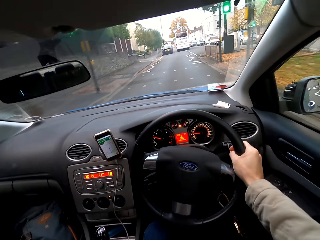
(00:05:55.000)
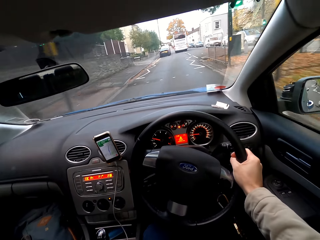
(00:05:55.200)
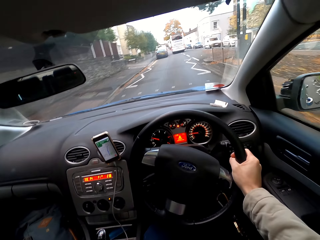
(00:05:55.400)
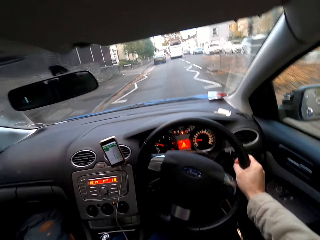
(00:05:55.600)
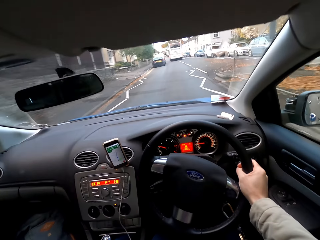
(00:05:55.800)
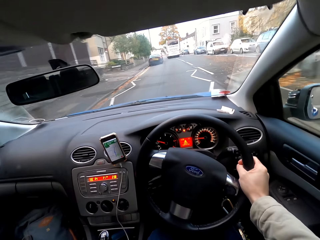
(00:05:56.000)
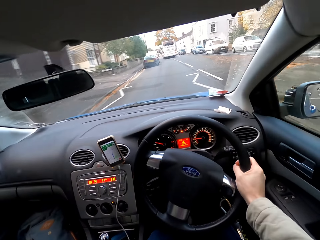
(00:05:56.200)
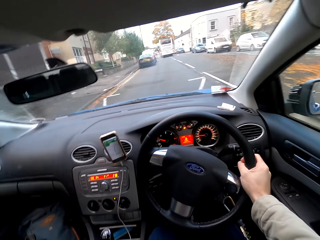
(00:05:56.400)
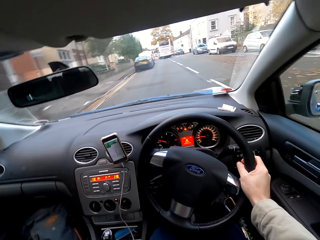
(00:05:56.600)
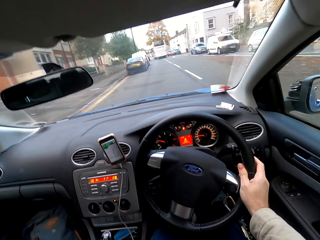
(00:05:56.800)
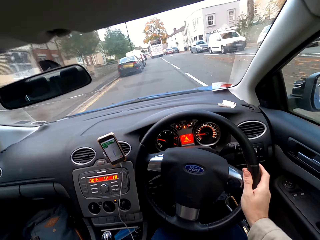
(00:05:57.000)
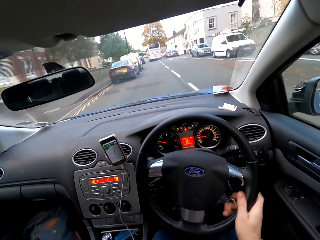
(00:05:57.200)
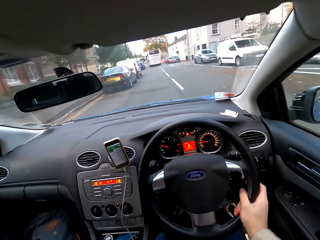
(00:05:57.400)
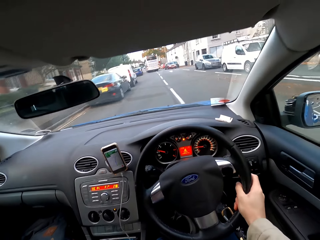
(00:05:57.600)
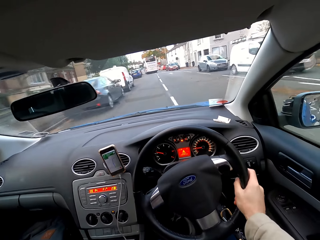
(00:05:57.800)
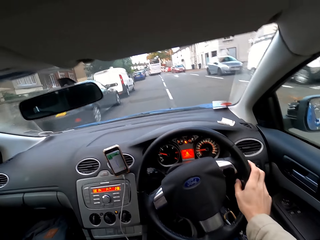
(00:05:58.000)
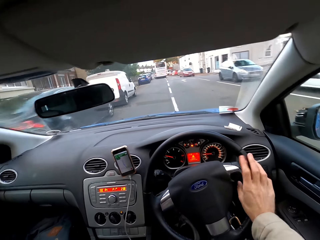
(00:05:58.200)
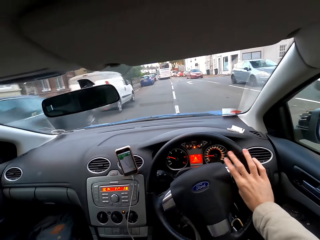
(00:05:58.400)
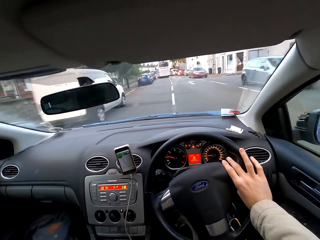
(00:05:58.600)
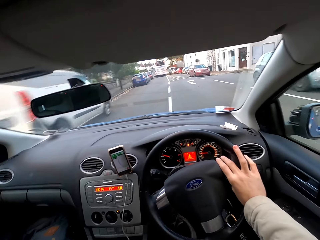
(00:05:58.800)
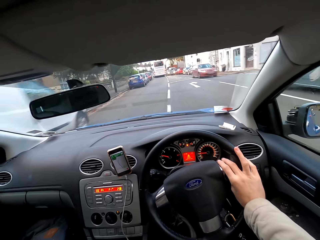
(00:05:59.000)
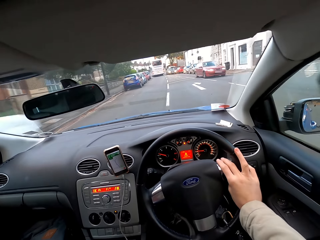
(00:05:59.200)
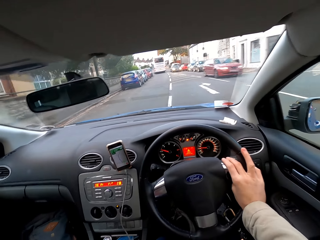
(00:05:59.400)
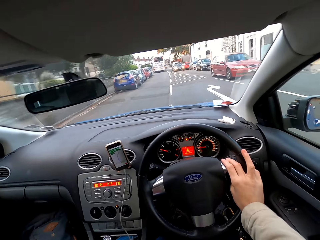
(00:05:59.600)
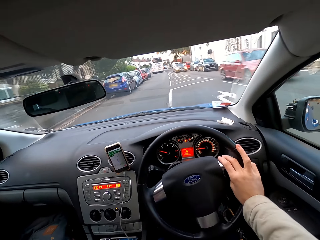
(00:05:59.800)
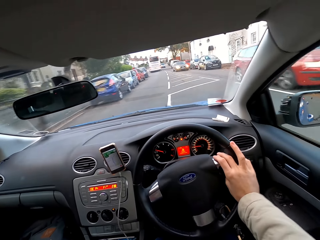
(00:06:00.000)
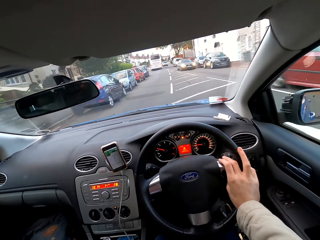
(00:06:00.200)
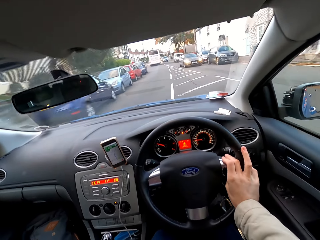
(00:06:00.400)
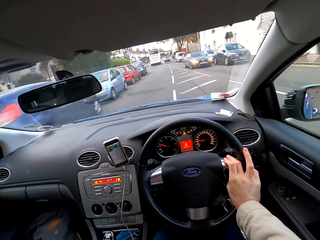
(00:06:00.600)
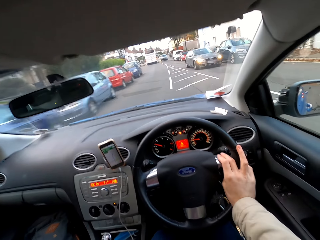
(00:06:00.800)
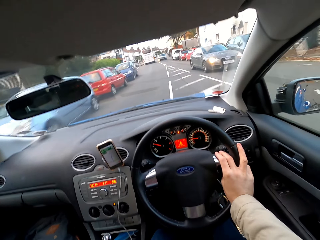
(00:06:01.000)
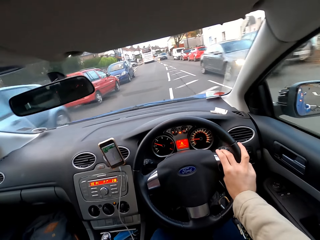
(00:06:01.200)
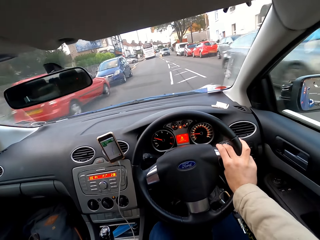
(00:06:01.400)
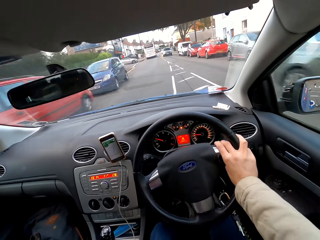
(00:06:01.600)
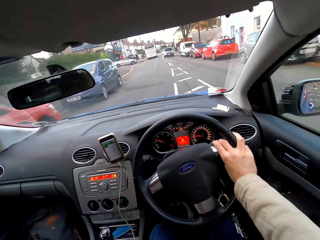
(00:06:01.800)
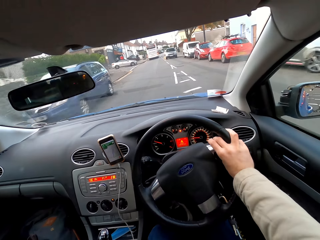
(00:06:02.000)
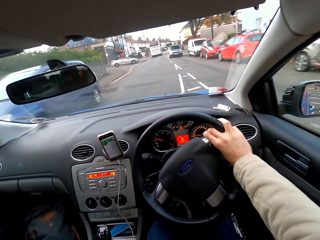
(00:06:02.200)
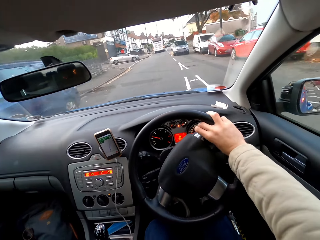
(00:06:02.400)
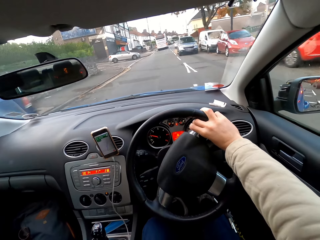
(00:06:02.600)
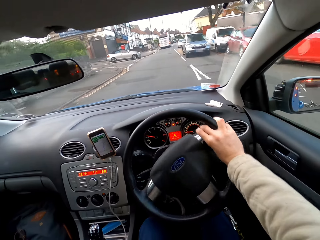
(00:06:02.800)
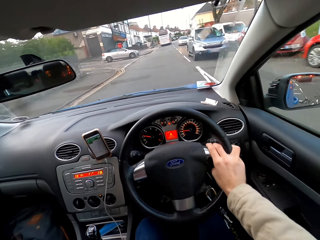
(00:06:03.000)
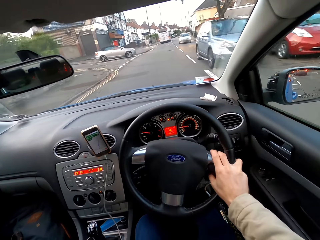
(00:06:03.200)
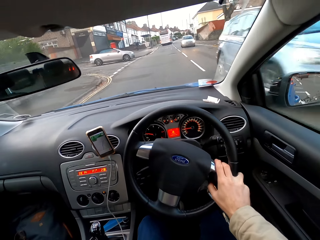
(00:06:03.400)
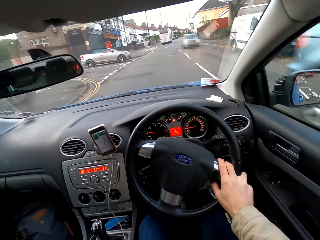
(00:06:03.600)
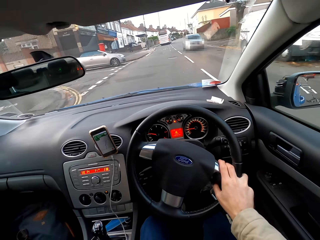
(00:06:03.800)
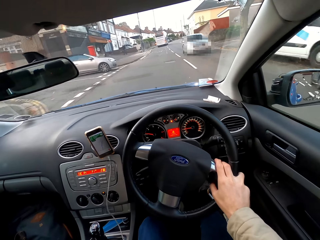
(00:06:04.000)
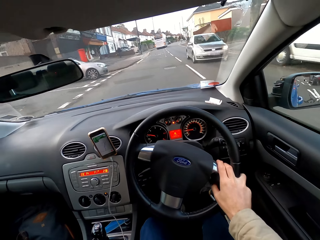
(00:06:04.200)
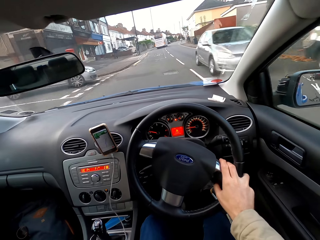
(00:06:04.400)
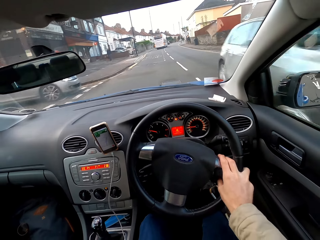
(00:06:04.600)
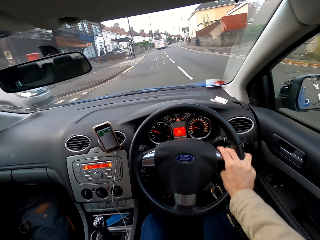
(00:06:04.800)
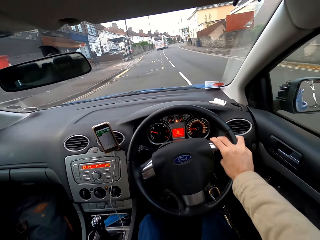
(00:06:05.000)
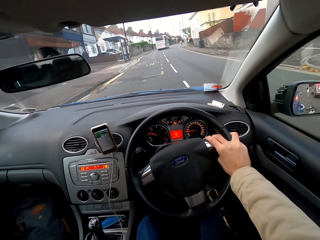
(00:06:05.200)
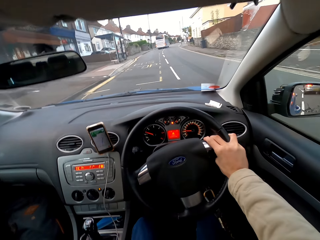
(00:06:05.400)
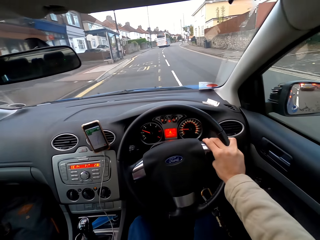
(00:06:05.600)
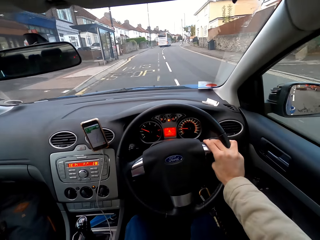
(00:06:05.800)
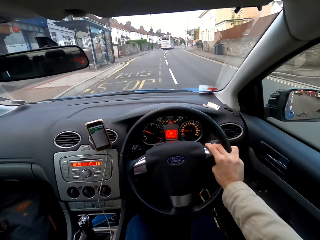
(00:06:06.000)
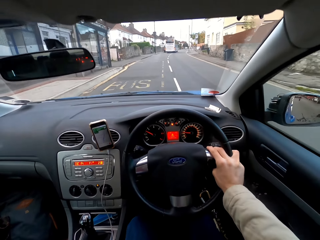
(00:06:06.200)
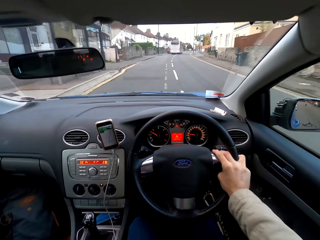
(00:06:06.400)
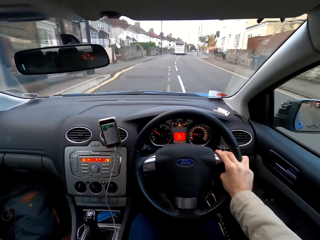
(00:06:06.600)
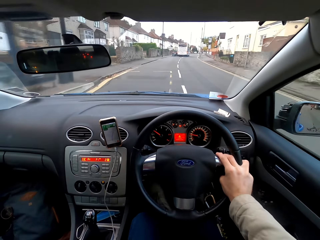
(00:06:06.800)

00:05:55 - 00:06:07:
The camera wearer drives the car with his right hand past several vehicles.

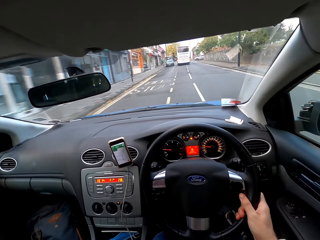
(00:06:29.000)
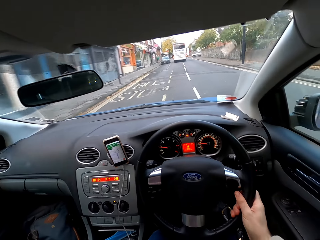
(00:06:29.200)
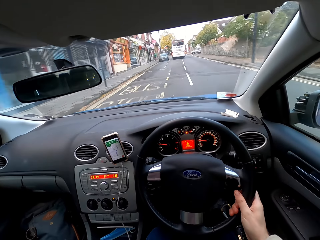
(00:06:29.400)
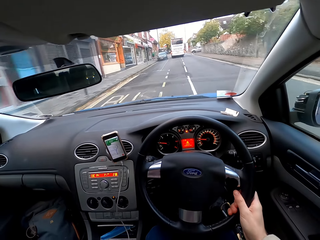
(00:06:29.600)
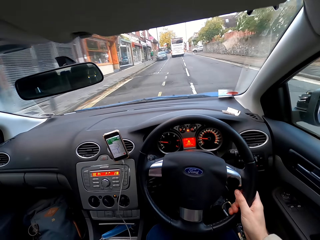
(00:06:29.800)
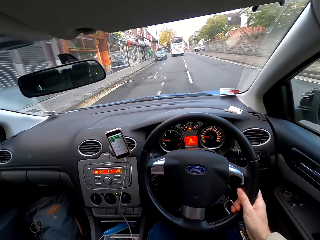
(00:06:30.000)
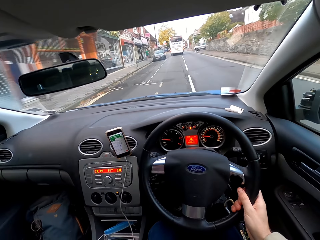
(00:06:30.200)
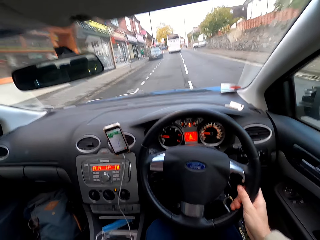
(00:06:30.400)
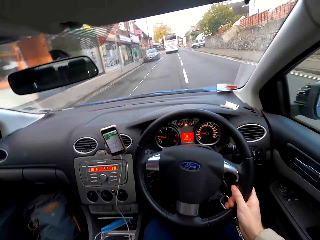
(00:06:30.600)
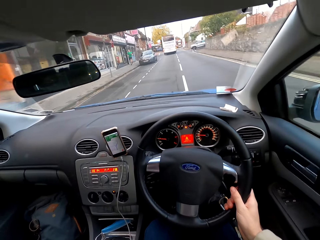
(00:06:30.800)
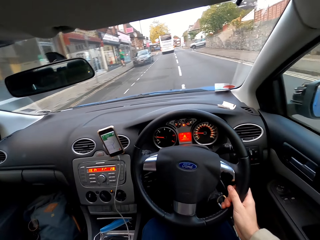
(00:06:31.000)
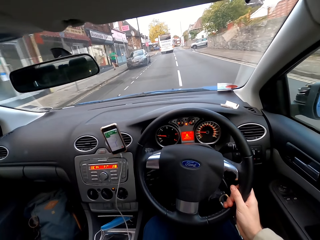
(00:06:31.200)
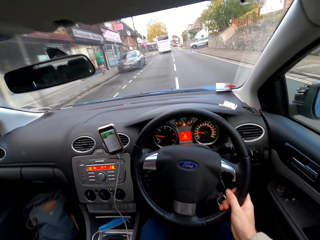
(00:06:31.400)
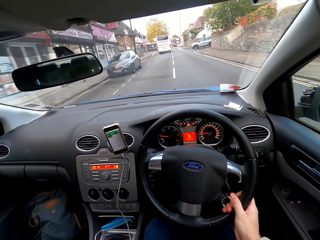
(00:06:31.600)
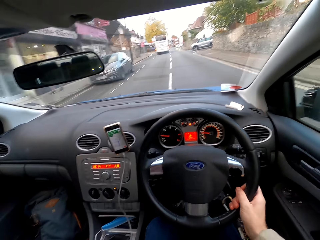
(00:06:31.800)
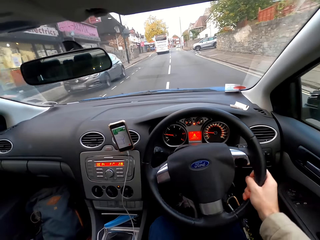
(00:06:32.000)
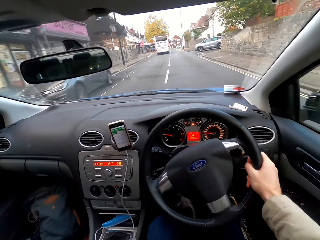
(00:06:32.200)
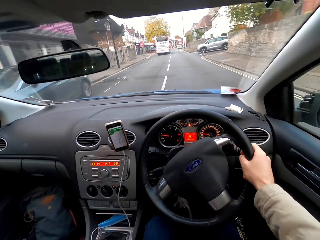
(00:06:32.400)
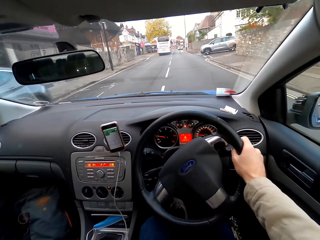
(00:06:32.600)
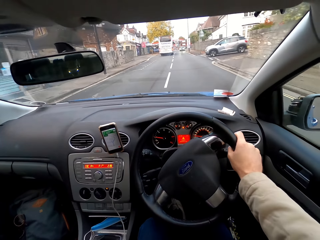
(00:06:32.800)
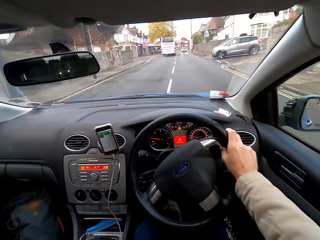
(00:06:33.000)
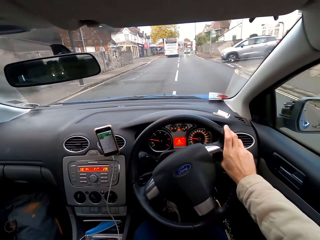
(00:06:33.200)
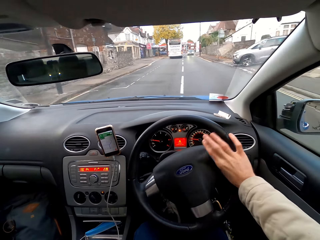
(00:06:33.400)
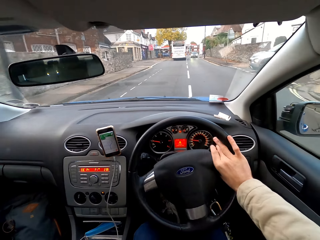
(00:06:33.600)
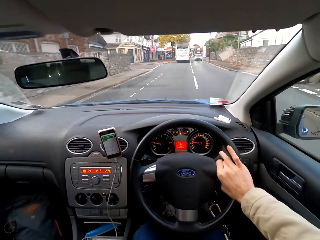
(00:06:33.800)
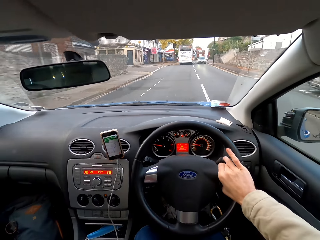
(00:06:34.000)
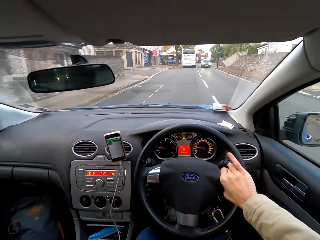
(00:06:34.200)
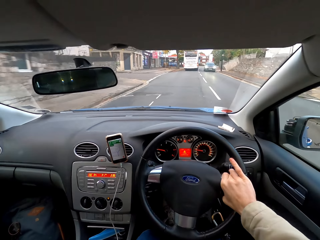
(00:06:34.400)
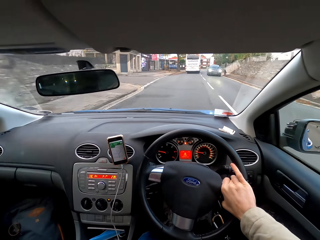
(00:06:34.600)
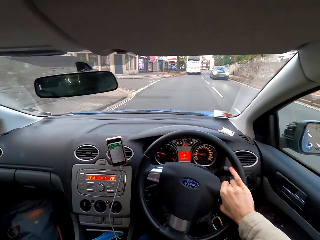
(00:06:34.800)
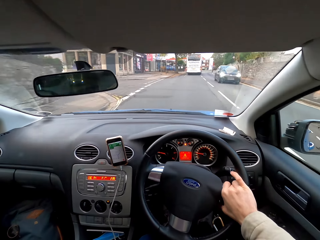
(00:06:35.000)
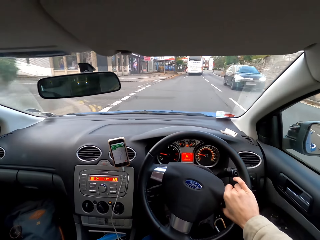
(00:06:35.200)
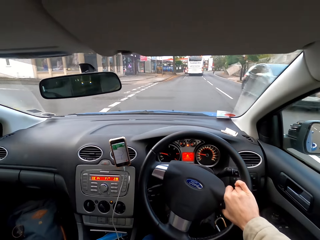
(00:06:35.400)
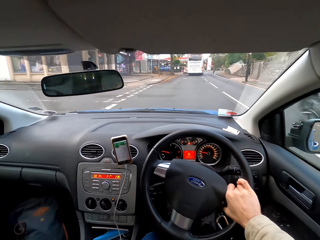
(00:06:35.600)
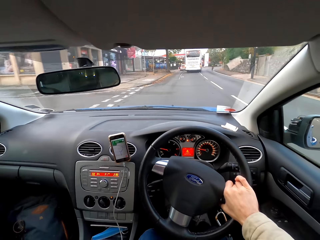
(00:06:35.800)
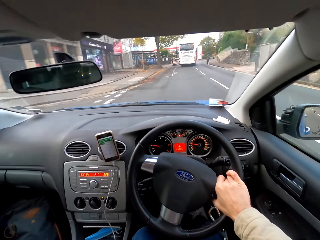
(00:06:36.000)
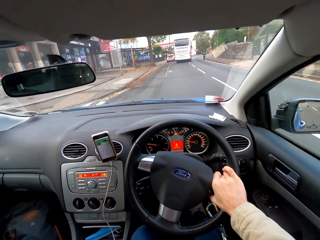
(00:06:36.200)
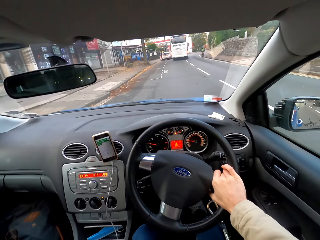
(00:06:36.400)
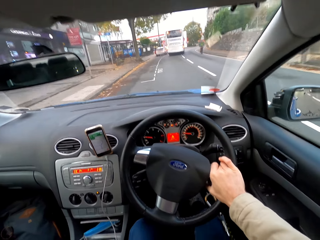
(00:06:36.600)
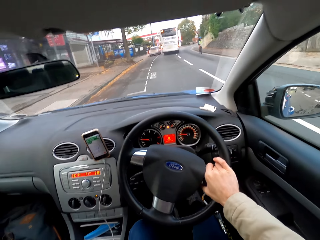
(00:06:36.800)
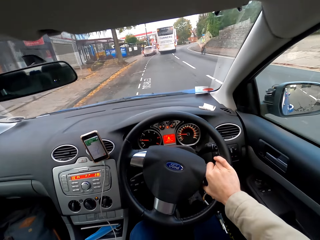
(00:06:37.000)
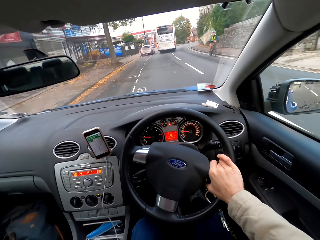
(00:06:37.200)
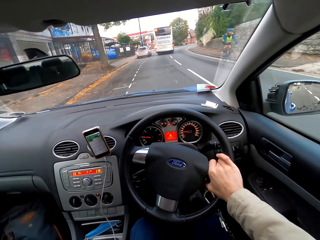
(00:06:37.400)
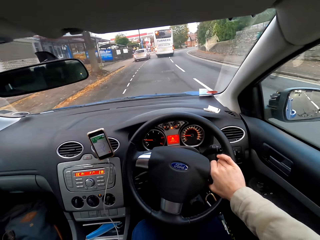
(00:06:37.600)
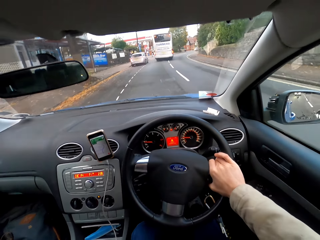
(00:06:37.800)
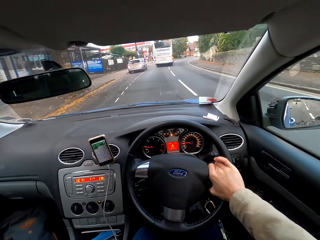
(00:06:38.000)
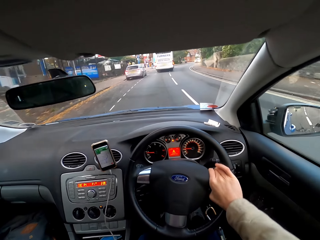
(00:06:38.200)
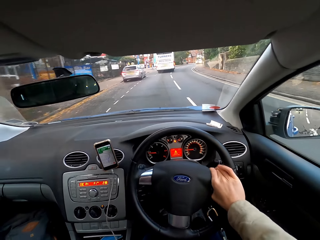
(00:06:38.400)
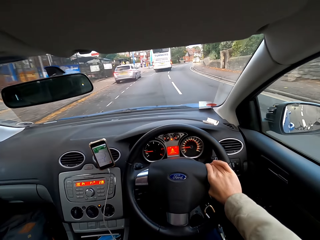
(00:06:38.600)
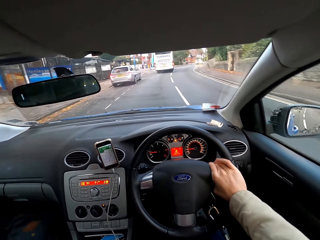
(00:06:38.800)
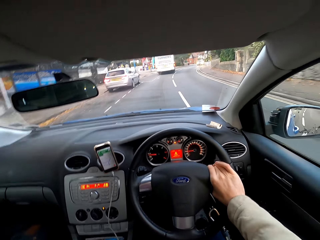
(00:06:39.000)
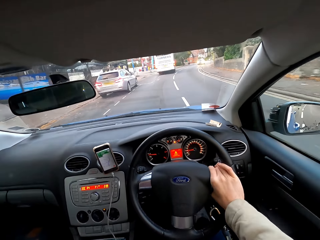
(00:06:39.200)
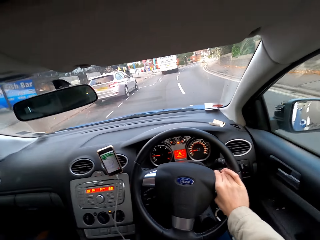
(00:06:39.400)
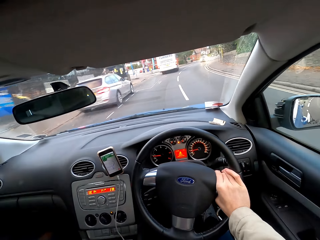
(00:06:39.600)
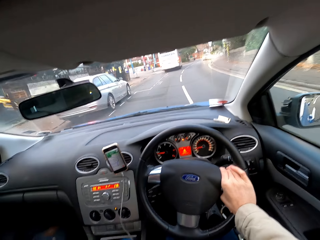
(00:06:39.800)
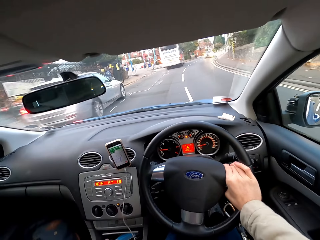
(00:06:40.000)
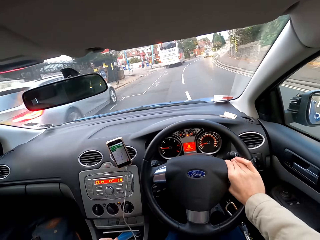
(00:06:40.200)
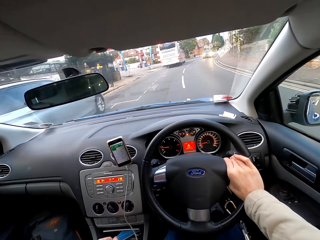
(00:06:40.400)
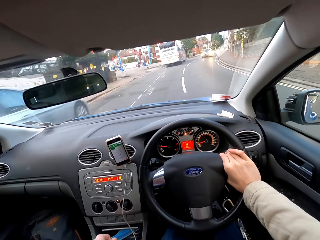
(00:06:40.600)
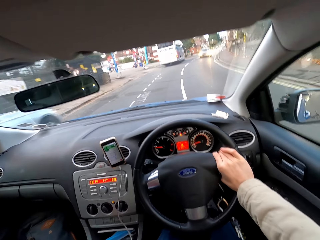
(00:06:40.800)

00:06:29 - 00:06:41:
The camera wearer operates the car's gear in his car with his left hand. He drives the car with his right hand past a grey car.
